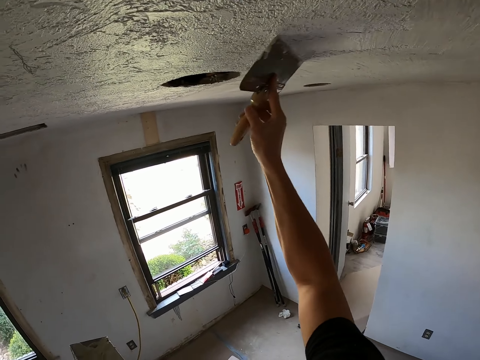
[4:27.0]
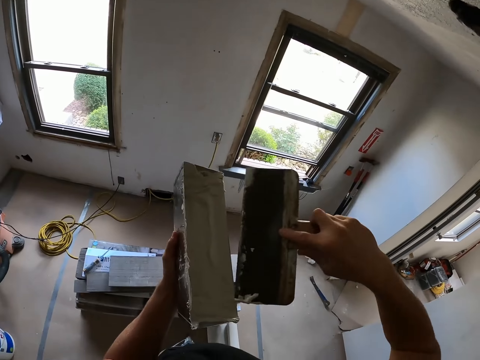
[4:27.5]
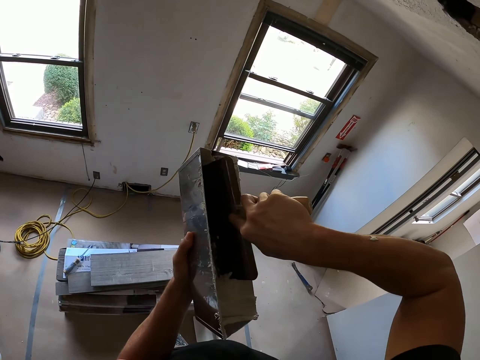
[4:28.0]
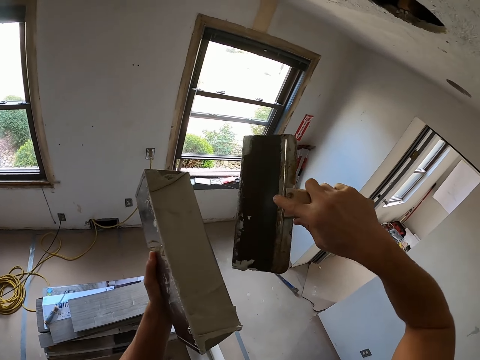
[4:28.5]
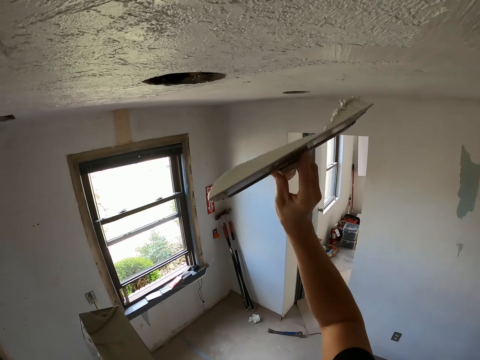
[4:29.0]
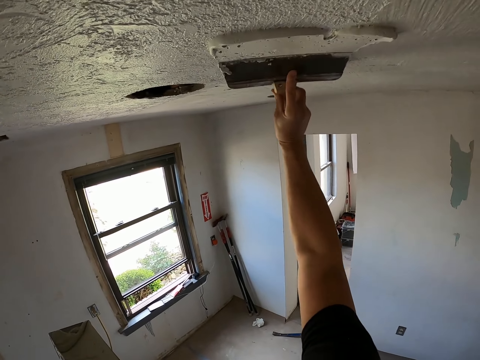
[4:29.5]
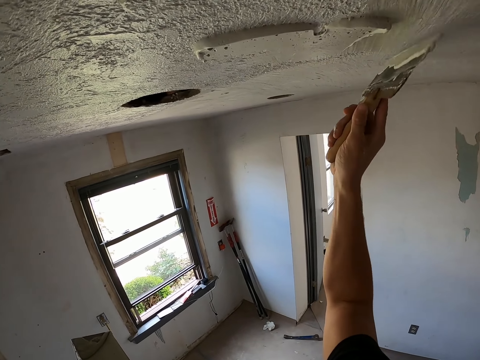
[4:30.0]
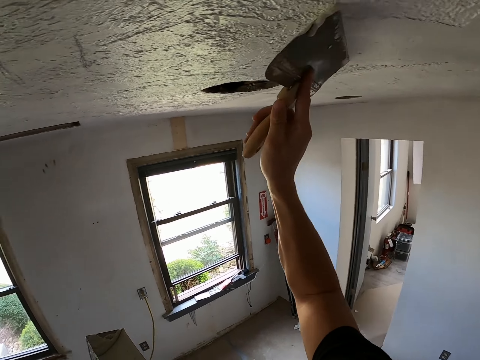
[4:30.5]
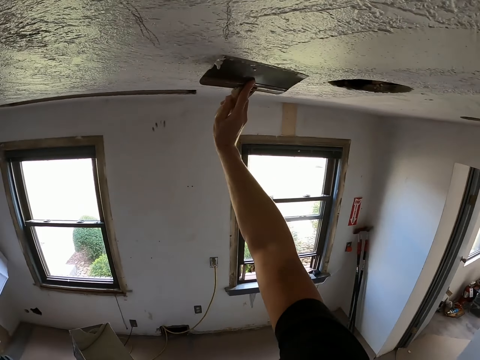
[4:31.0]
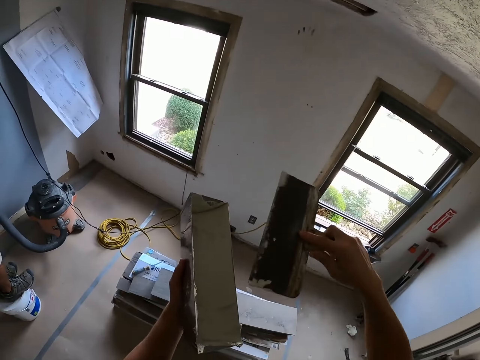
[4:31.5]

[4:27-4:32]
The camera wearer scoops the paint with a plastering spatula. They plaster the ceiling with the plastering spatula or a brush.

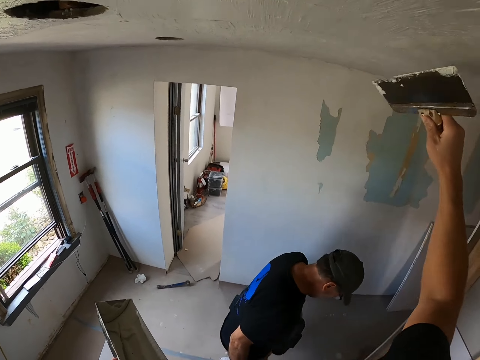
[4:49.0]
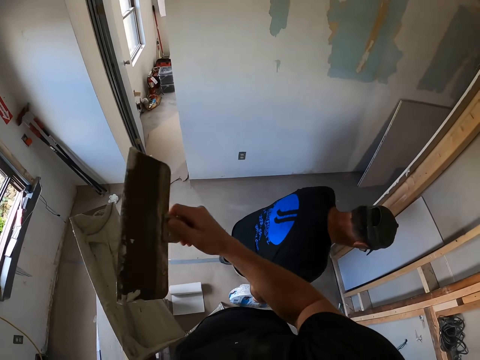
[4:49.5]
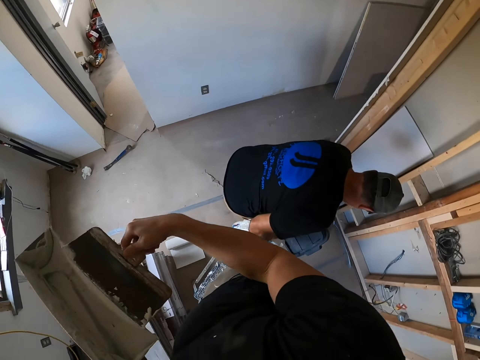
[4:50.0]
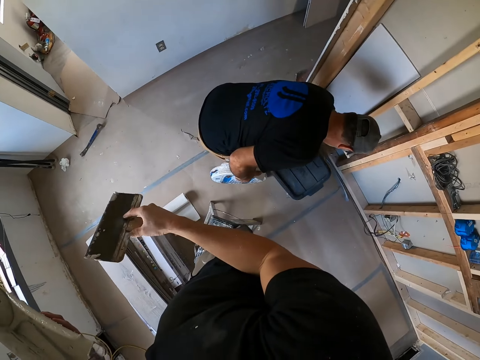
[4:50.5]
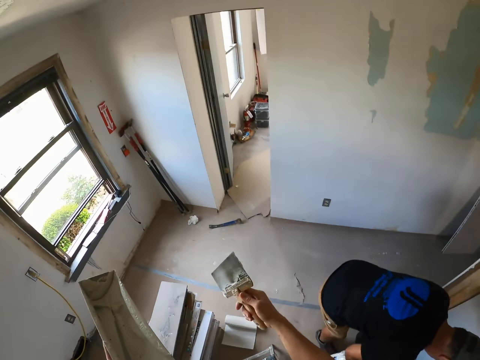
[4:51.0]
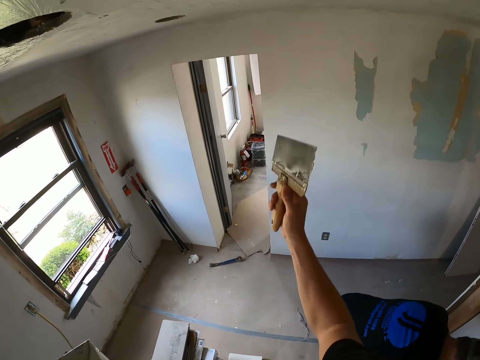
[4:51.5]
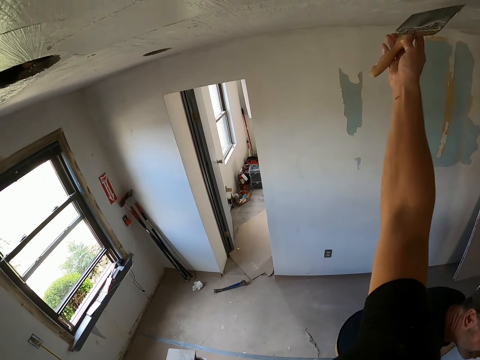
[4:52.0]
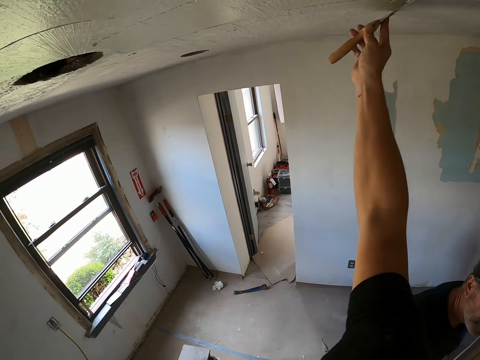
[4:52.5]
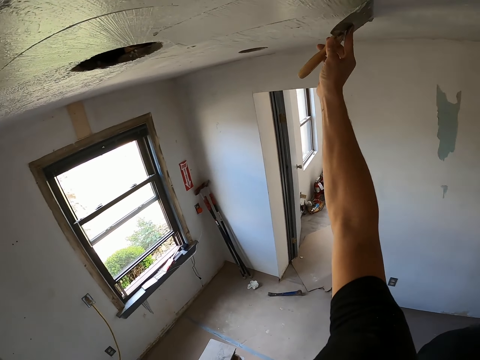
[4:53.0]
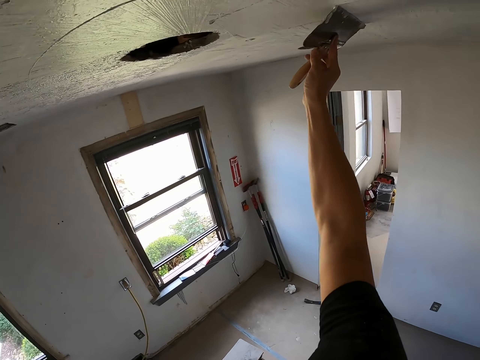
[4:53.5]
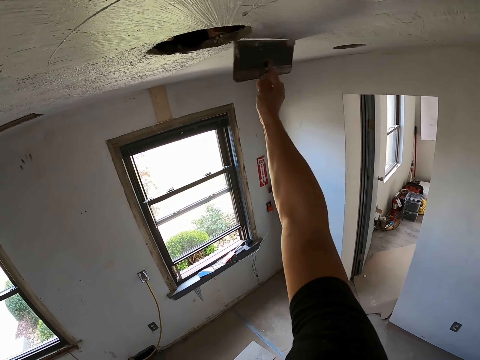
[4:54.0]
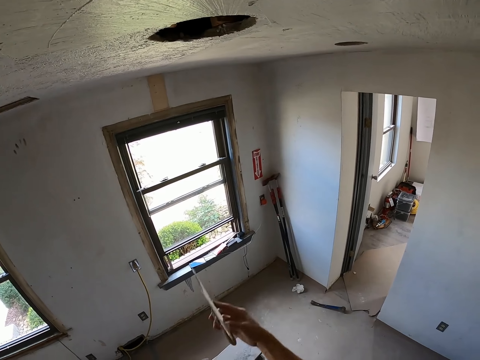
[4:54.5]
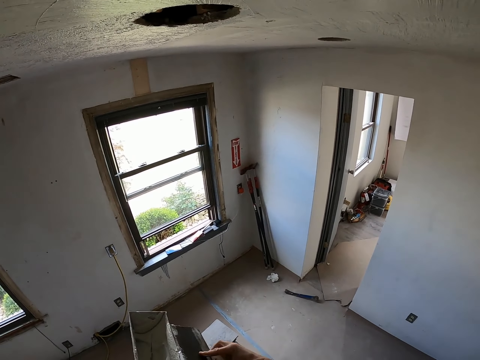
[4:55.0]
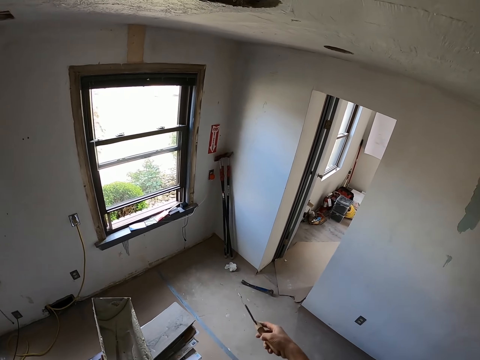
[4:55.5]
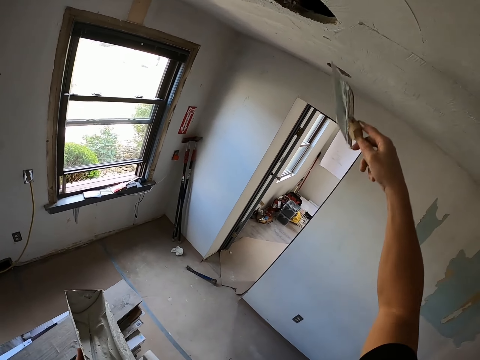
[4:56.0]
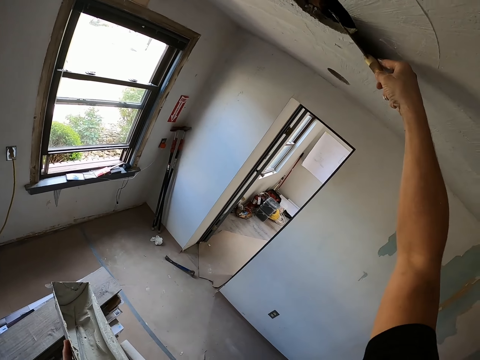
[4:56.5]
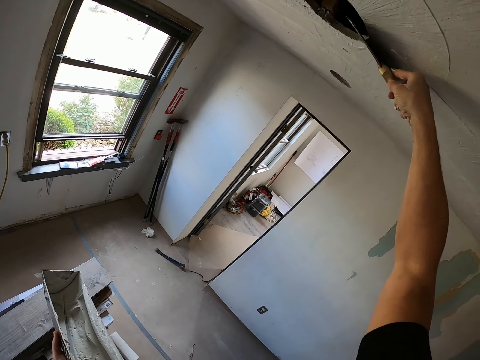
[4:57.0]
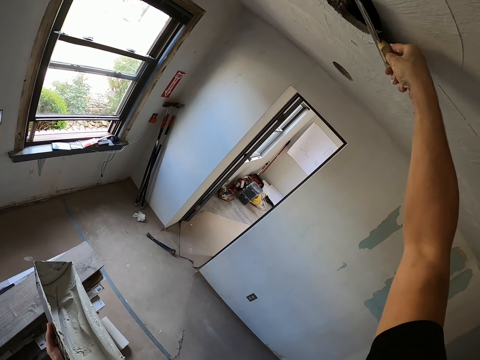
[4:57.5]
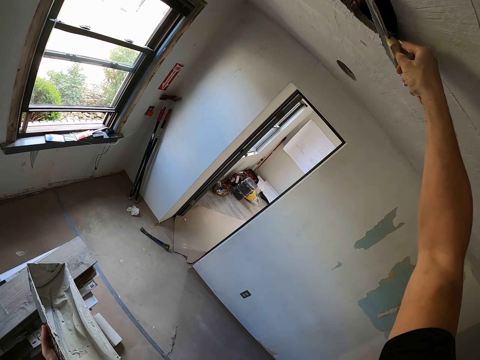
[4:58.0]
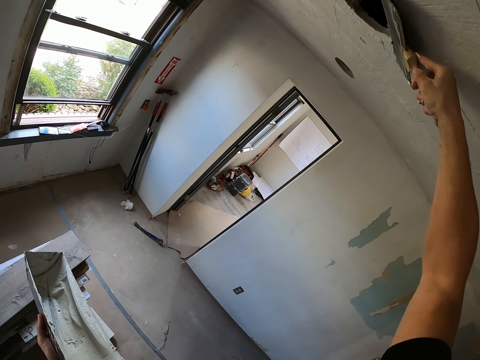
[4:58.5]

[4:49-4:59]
The camera wearer removes the excess paint from the spatula. They look around. They plaster the ceiling with the plastering spatula or a brush. They dip the brush in a container.

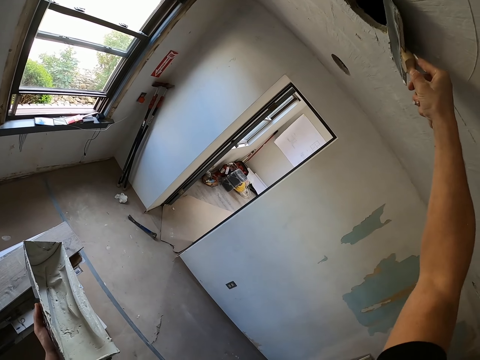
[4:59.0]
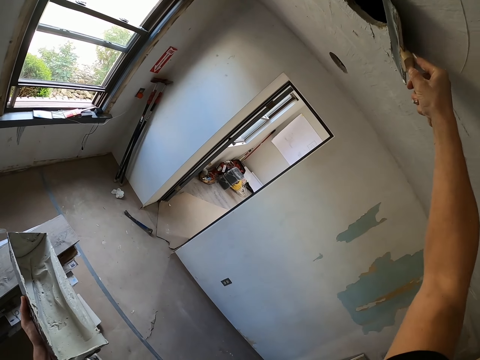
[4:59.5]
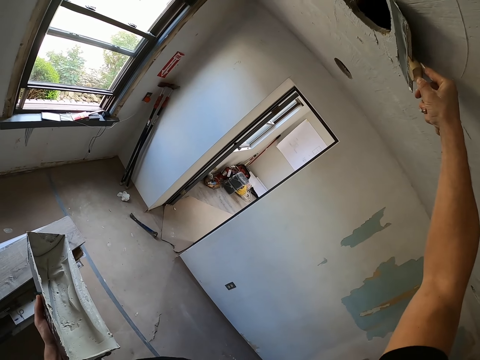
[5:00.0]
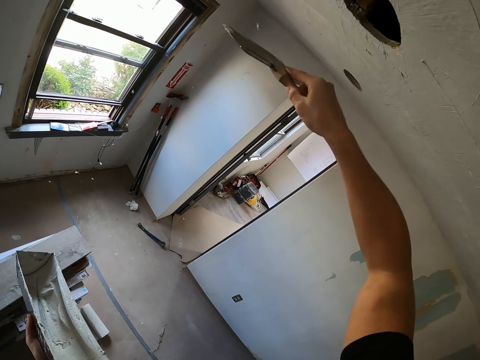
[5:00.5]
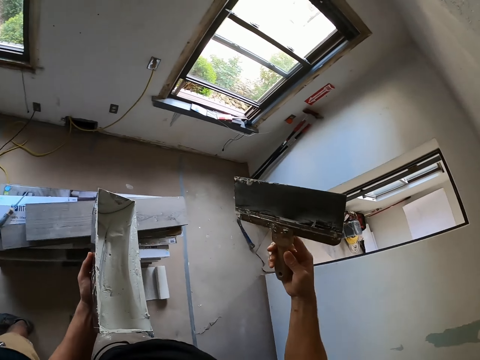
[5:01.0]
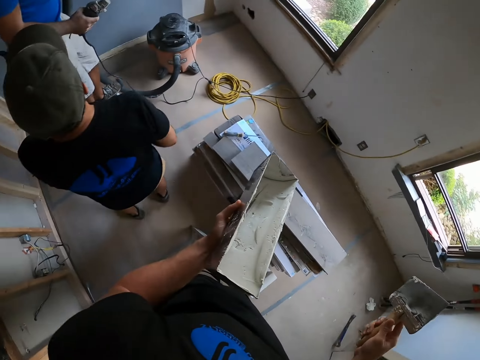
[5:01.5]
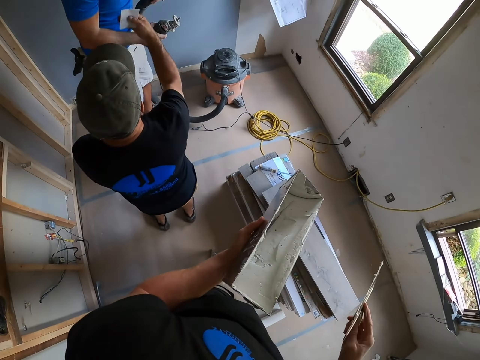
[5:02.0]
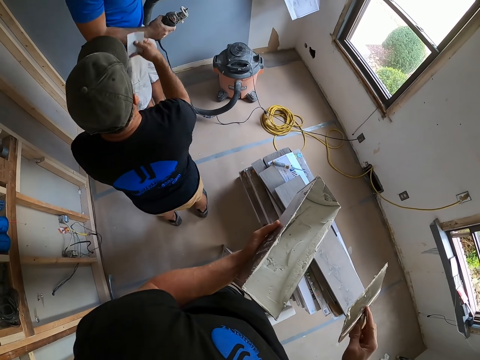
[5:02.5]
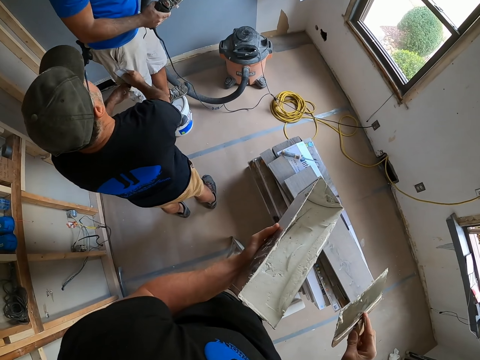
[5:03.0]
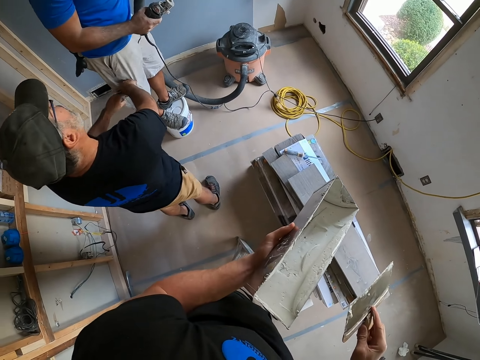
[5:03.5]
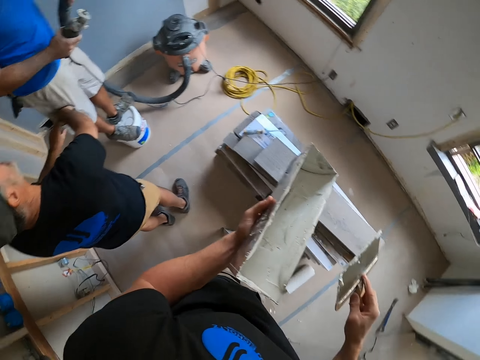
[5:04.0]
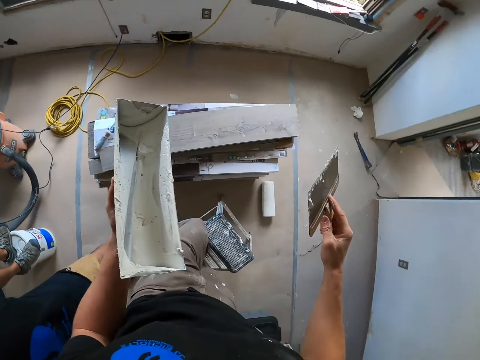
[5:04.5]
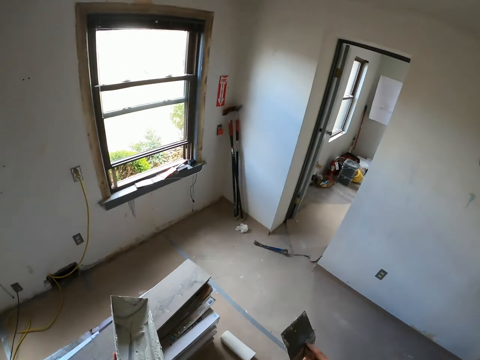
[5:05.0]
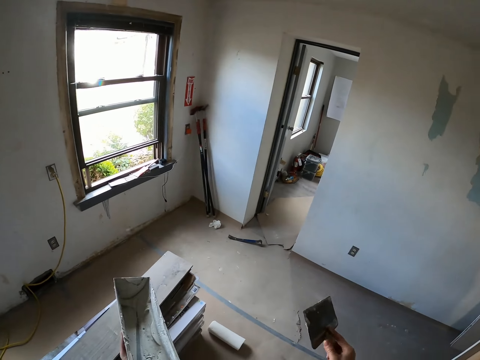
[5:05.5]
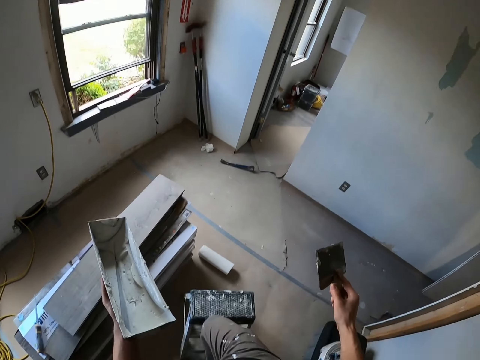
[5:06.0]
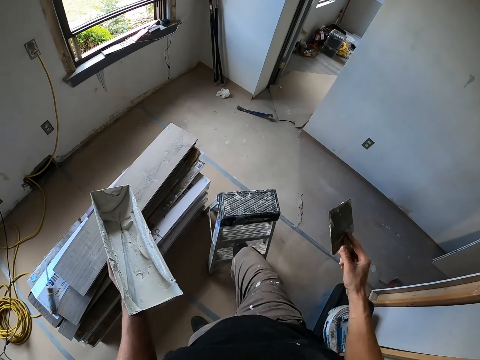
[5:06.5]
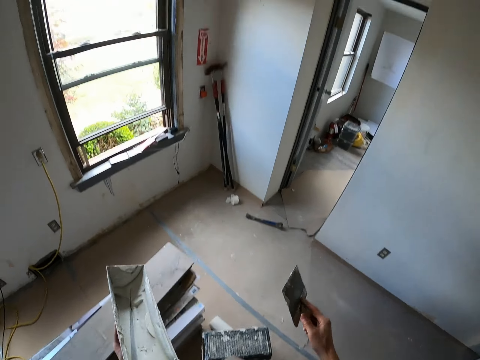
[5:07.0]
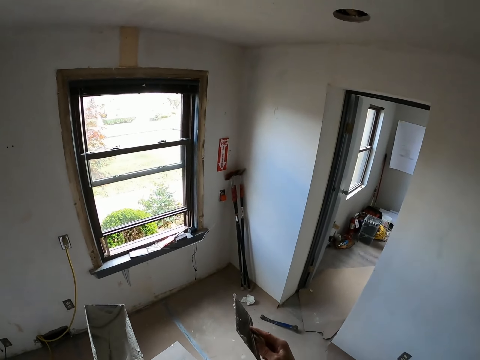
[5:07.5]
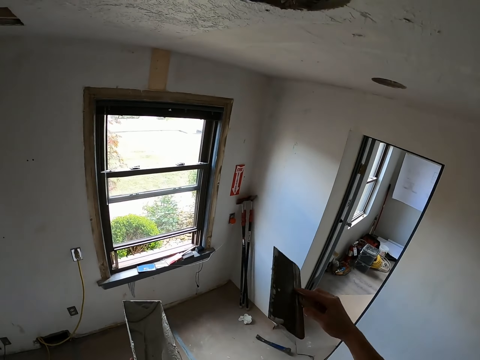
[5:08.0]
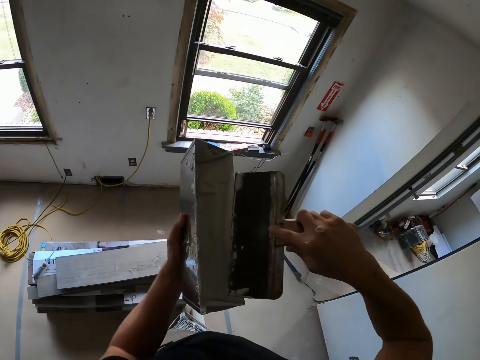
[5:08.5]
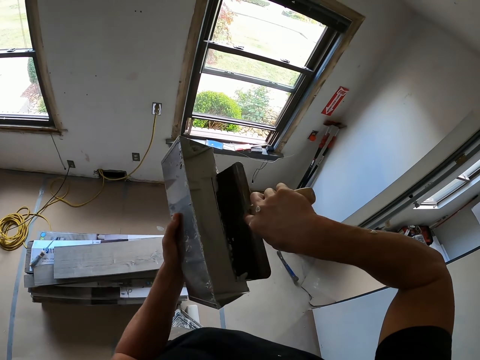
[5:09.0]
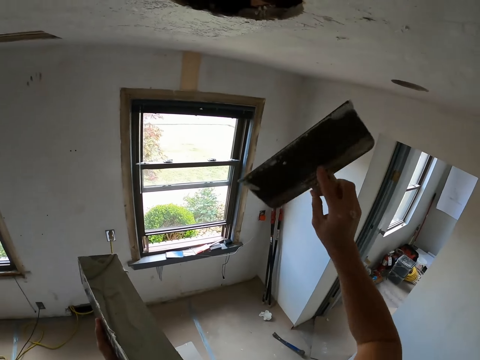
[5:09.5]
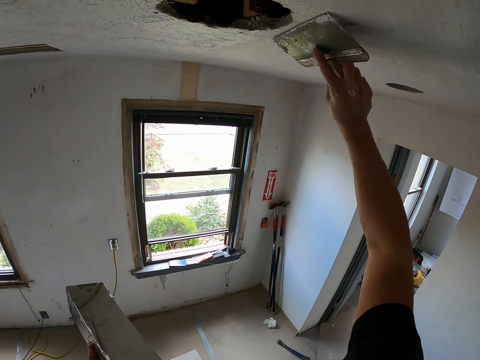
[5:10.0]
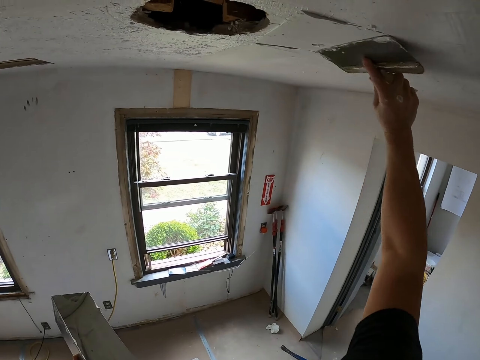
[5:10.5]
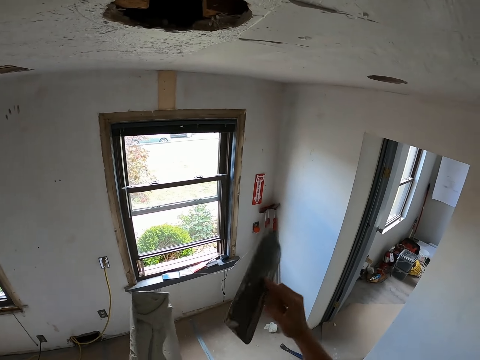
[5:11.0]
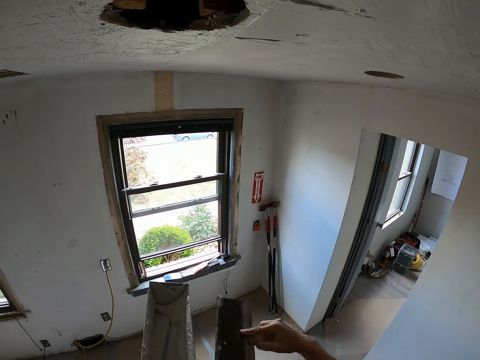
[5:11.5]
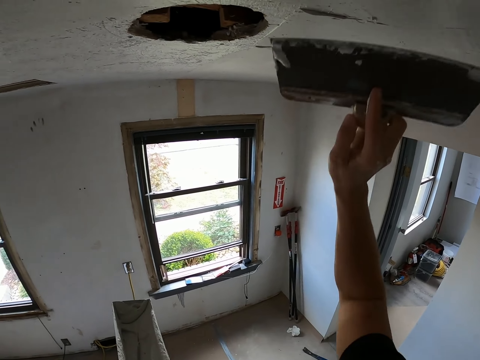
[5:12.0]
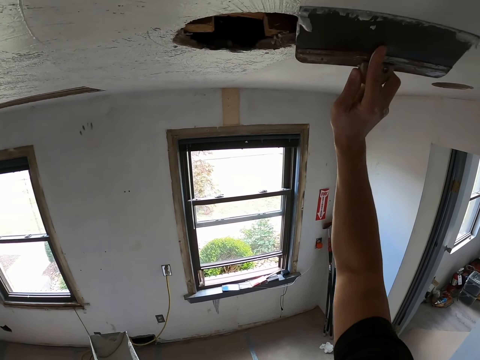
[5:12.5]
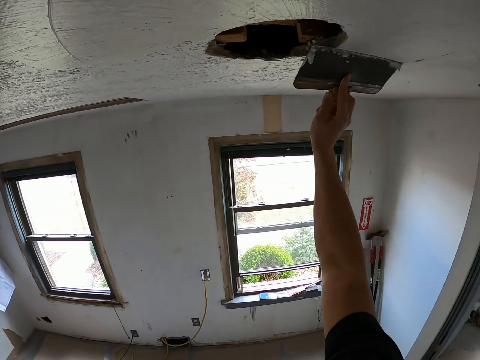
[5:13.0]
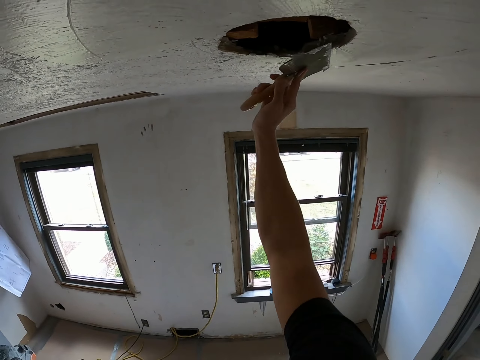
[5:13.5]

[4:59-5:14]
The camera wearer paints the ceiling with a brush. They look around. A man talks with another man. The camera wearer looks at the man and the other man. The first man moves his hand. The first man puts a receipt in the other man's pocket. The camera wearer looks around. They move the stool ladder. They step on the stool ladder. They dip the brush in a container. They scoop the paint with a plastering spatula. They plaster the ceiling with the plastering spatula or brush. They dip the brush in the container. They remove the excess paint from the spatula. They plaster the ceiling with the plastering spatula or brush.
